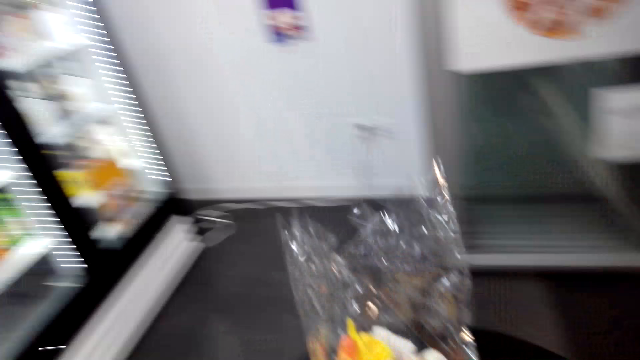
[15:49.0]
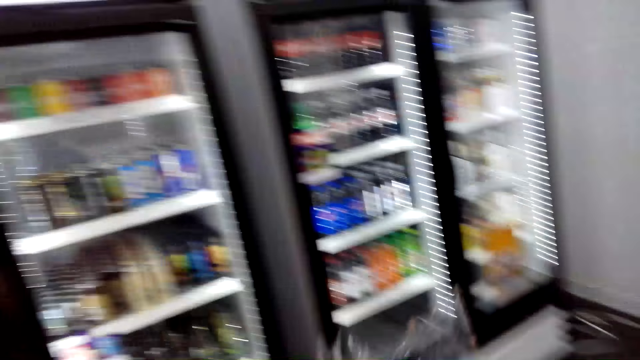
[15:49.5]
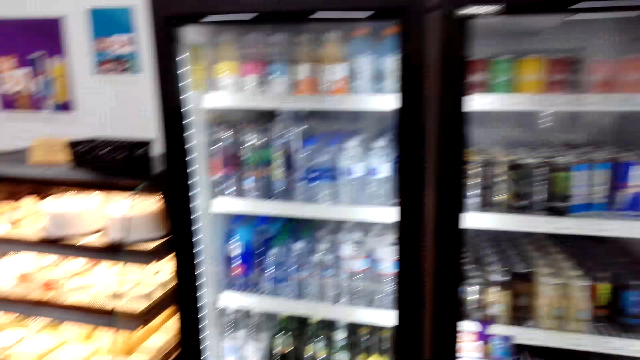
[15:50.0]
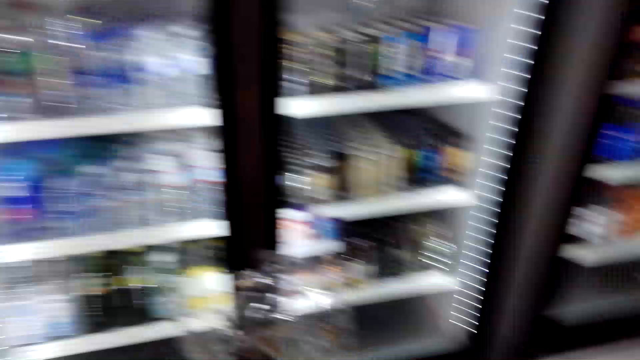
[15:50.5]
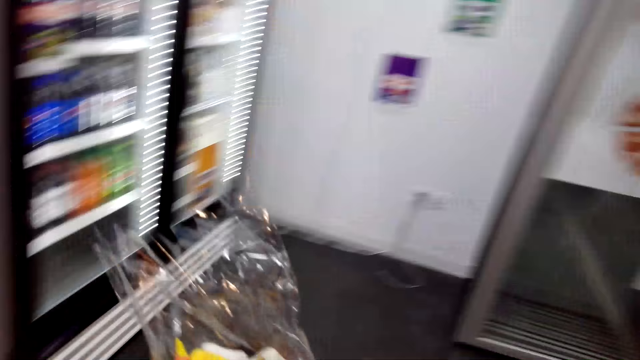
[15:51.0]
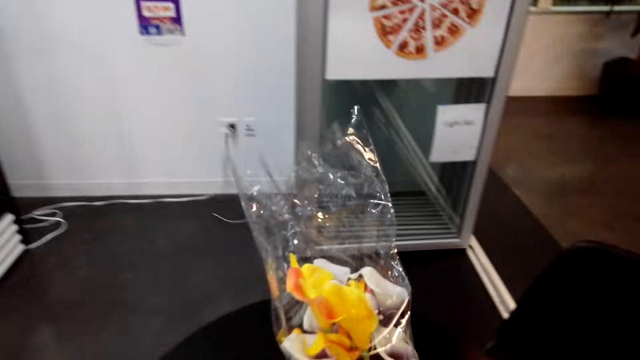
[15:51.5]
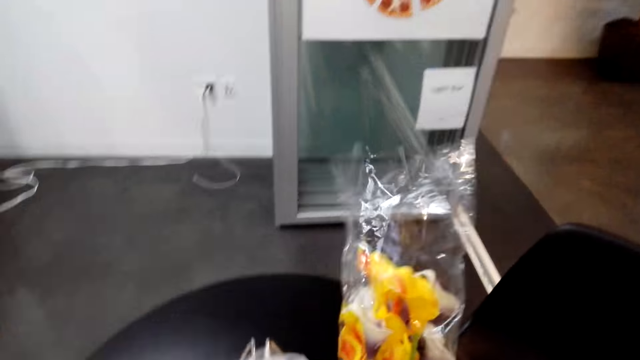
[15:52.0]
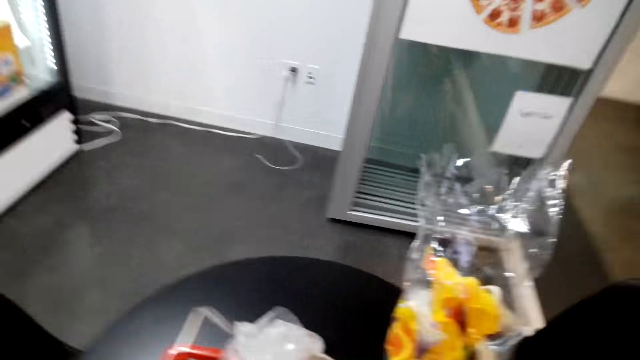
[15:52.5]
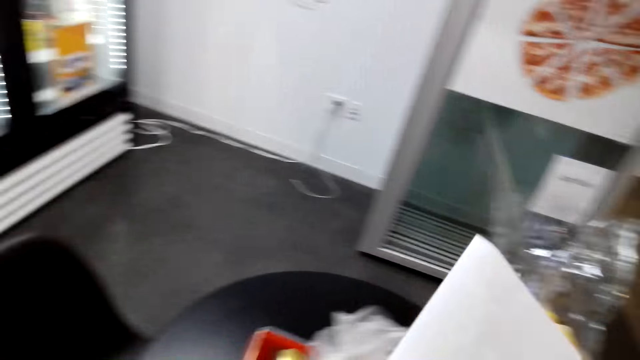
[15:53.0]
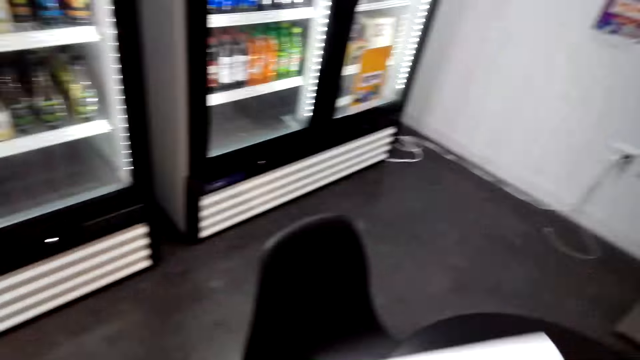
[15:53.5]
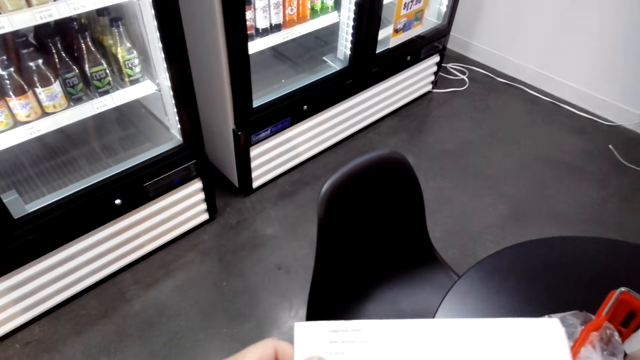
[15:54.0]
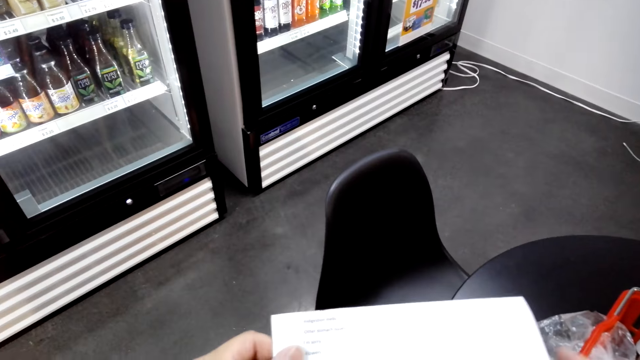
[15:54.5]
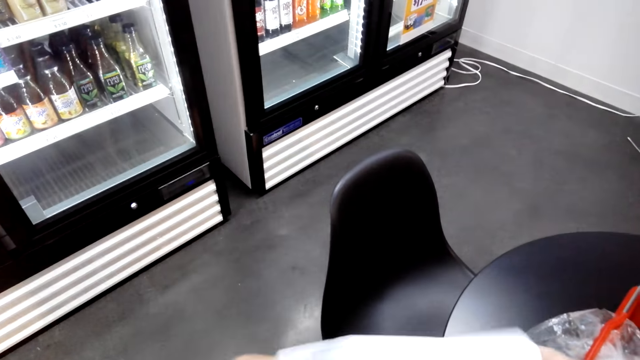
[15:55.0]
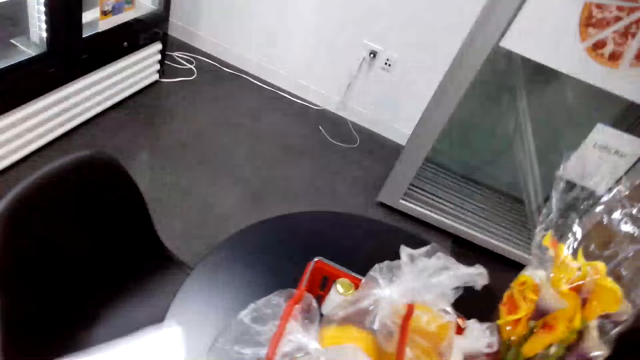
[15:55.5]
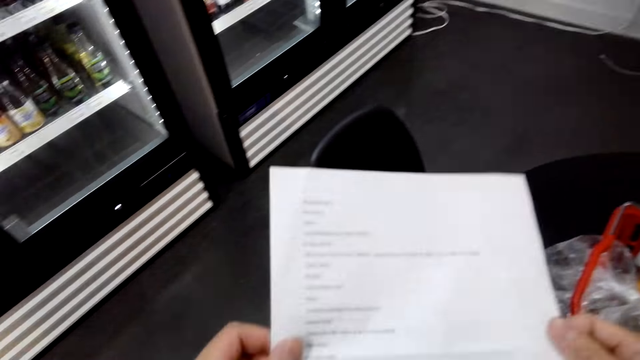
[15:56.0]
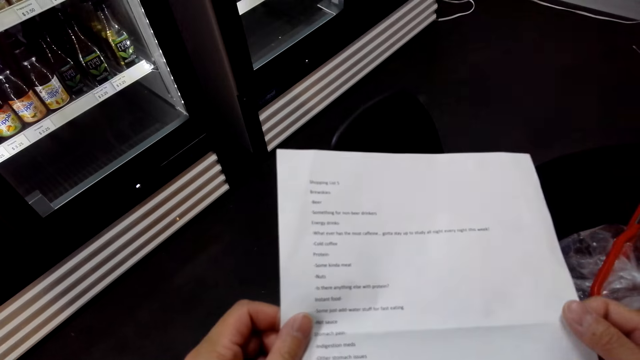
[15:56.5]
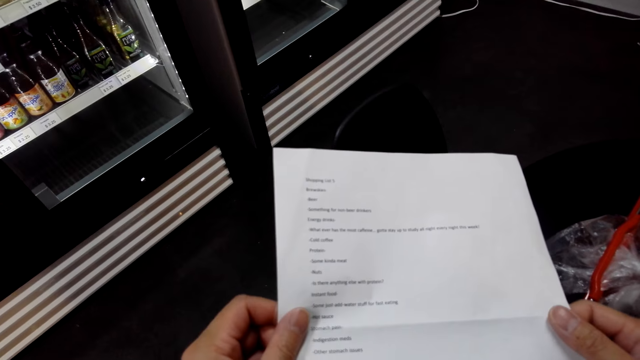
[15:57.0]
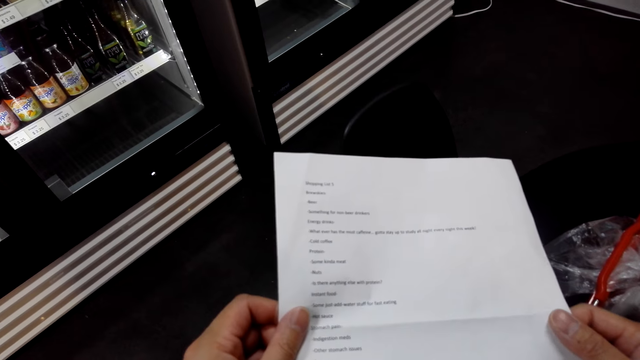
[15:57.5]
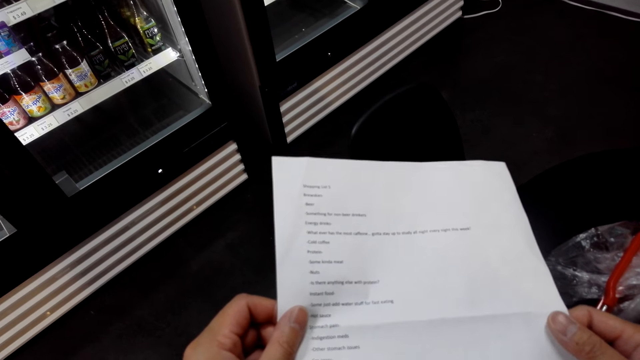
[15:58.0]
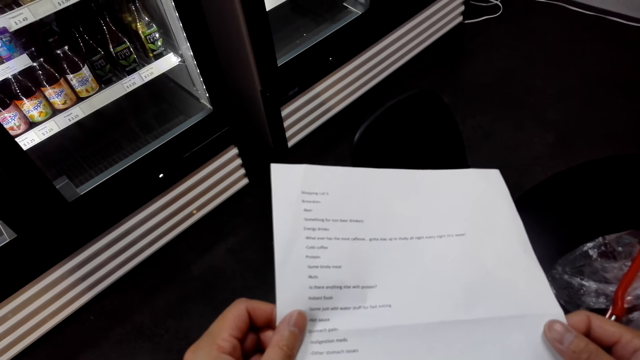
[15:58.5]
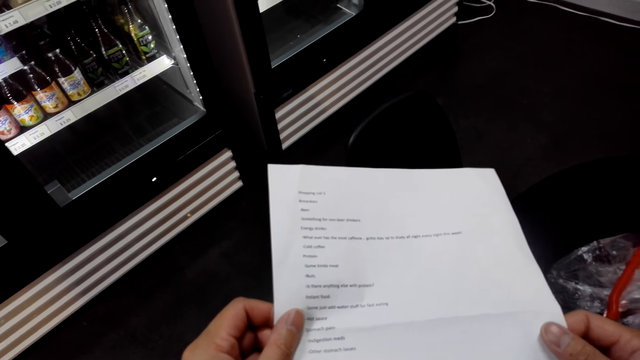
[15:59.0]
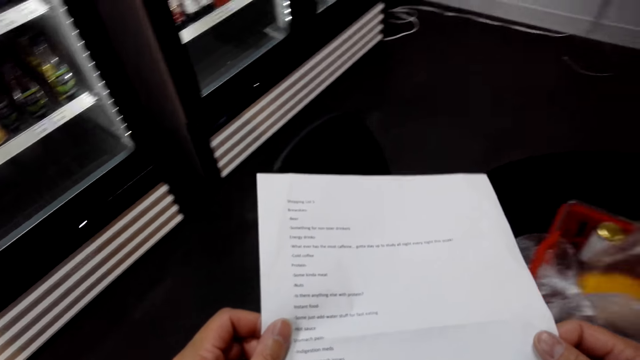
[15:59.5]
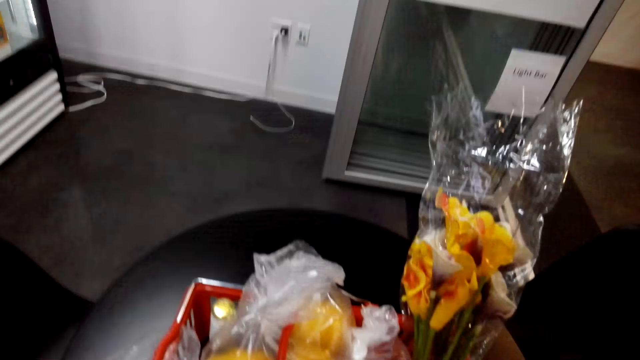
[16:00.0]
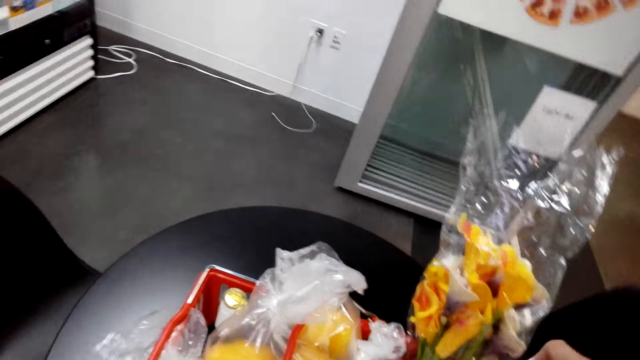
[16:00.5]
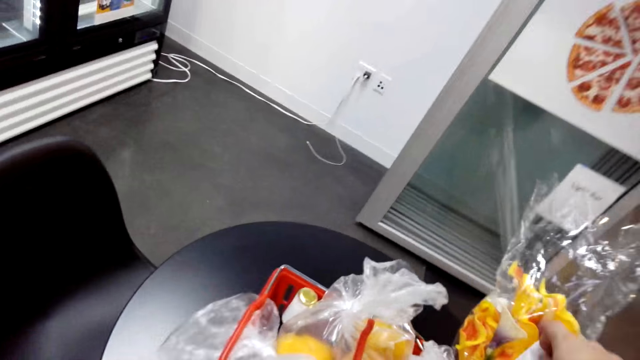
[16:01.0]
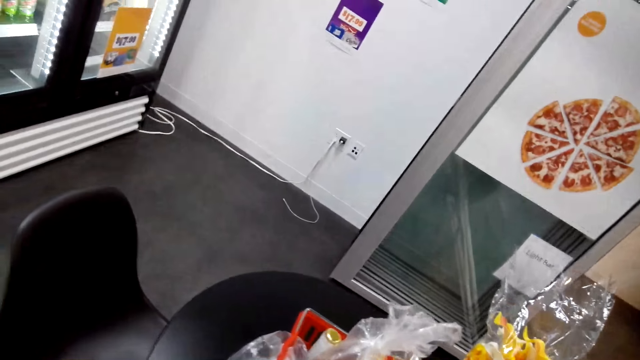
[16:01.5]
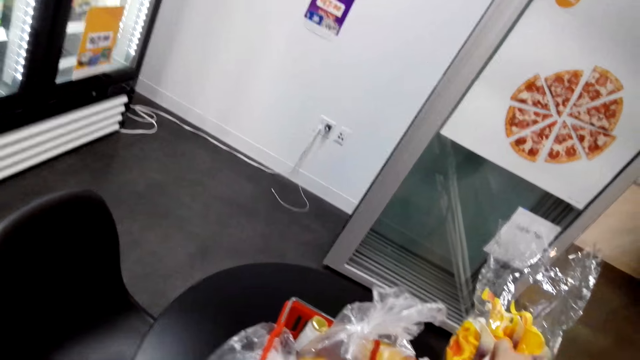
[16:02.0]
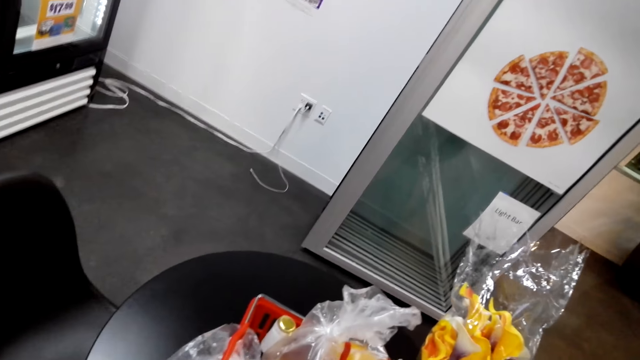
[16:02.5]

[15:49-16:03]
The camera wearer puts the shopping basket on the table. They look at the shopping list. They are reading the shopping list.

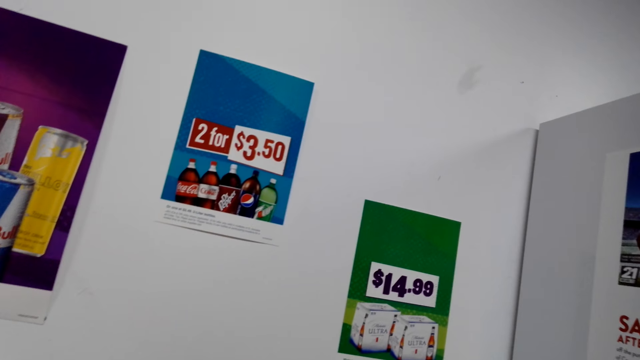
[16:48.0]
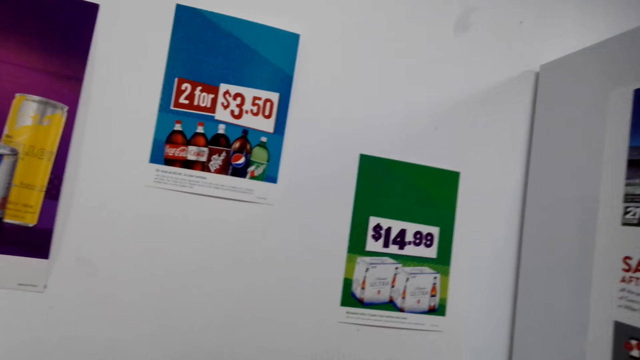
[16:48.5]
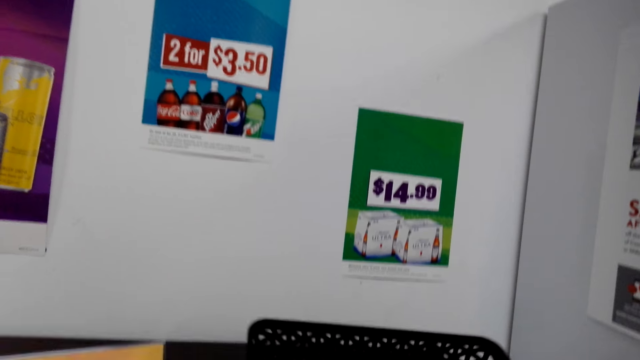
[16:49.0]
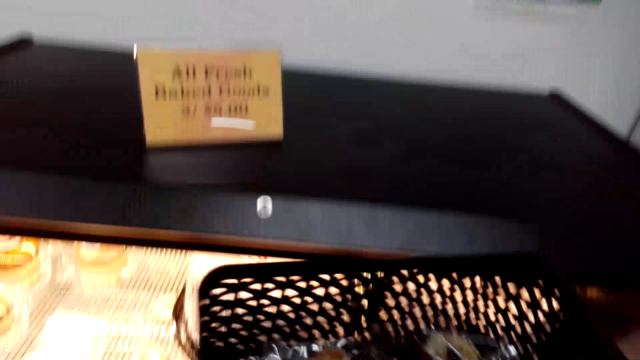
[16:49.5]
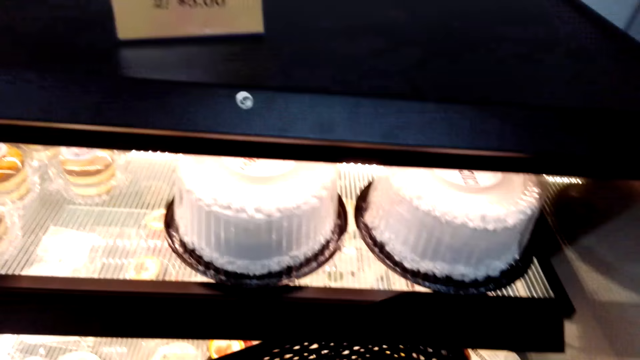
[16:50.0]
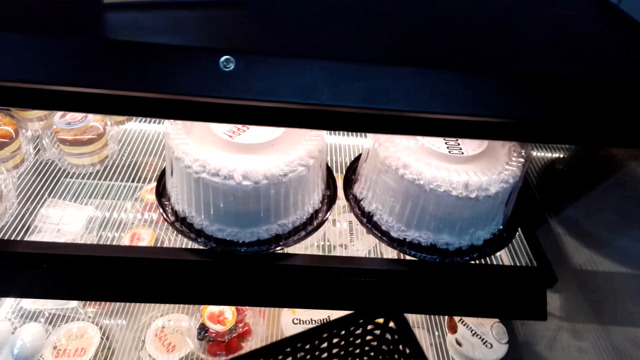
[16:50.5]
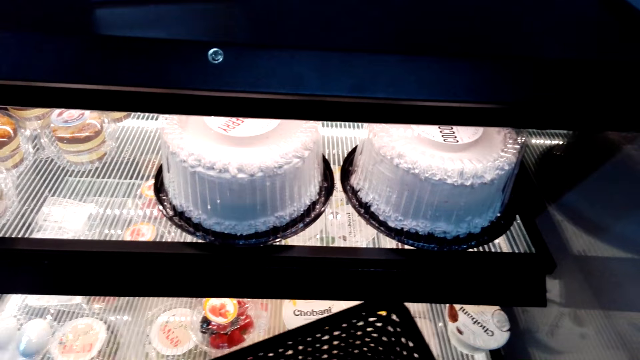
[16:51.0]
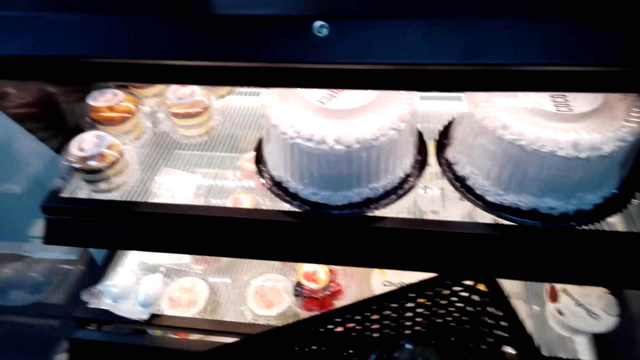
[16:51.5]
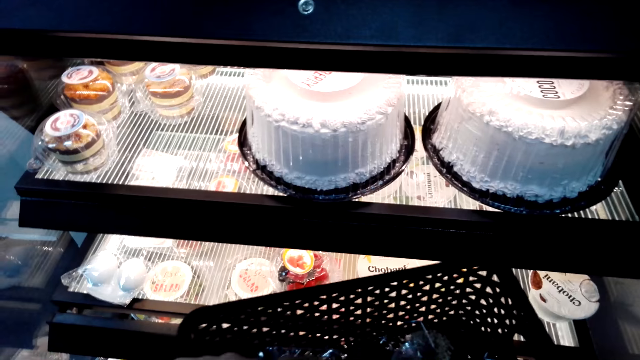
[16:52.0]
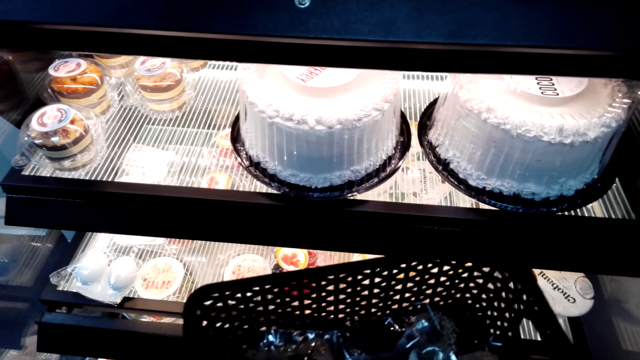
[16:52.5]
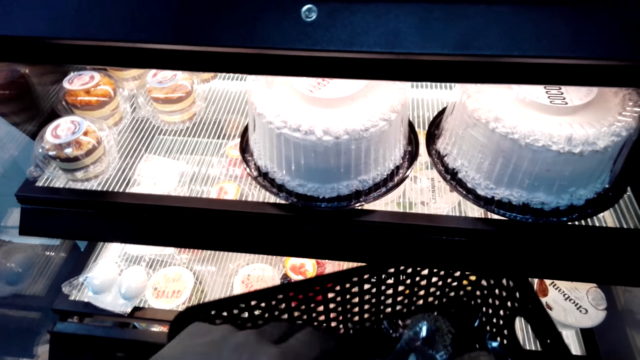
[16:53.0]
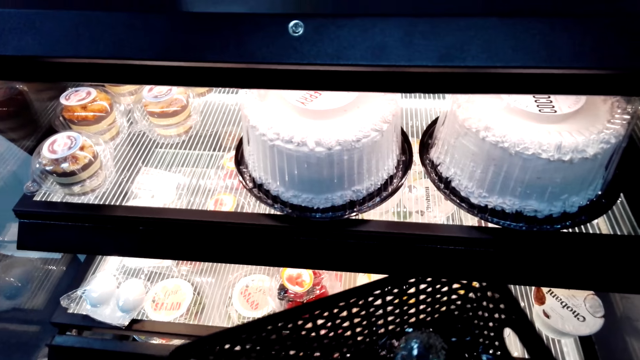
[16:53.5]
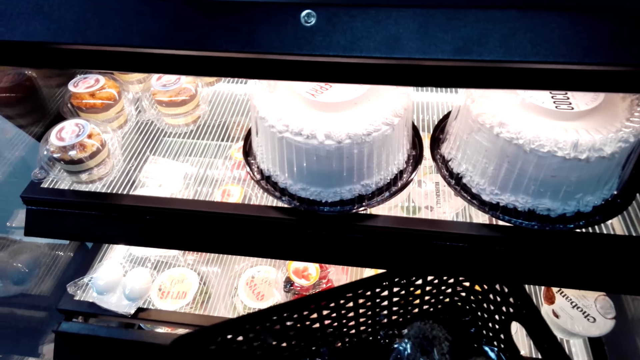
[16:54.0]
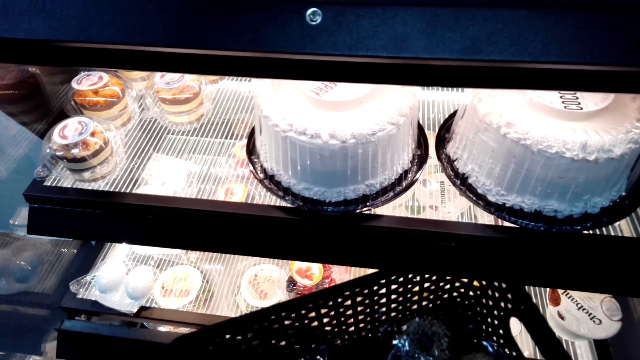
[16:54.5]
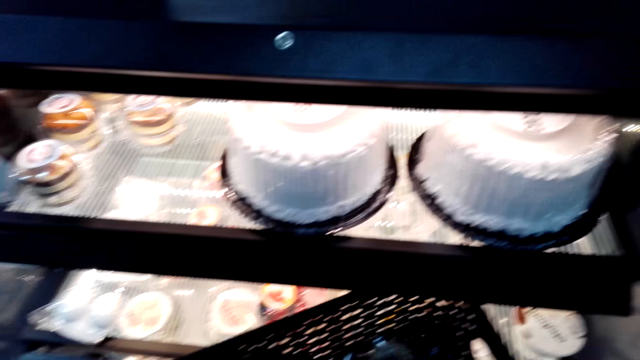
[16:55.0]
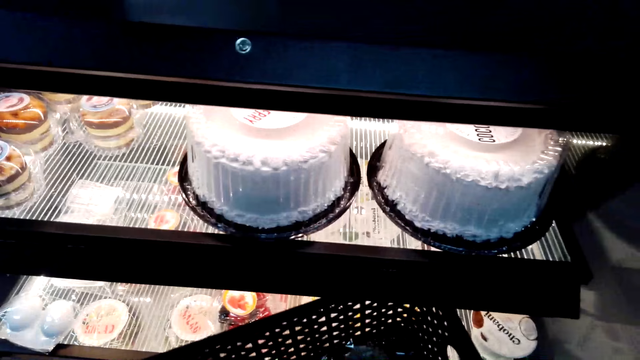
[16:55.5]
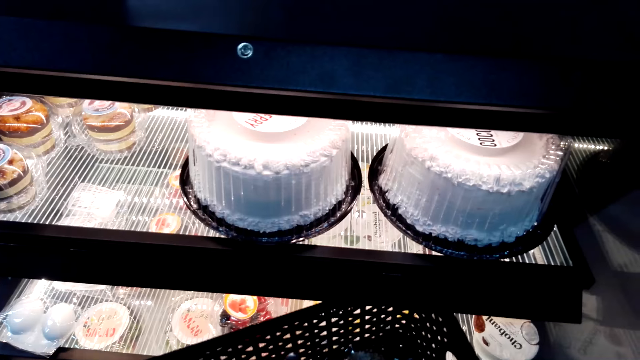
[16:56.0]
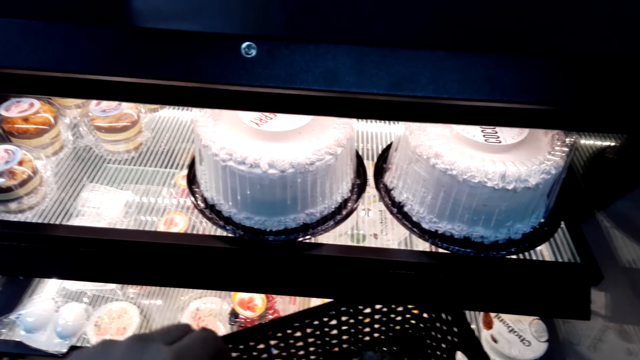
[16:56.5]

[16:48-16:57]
The camera wearer grabs a basket.
